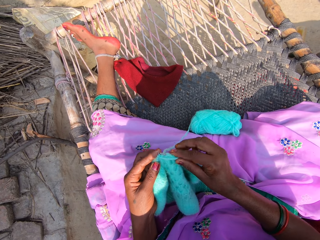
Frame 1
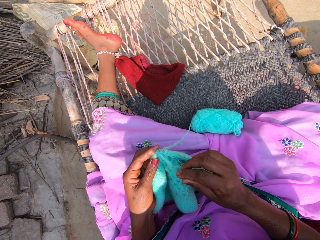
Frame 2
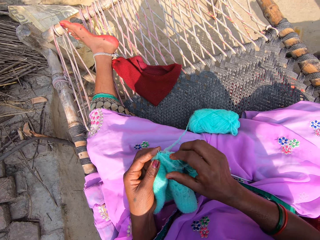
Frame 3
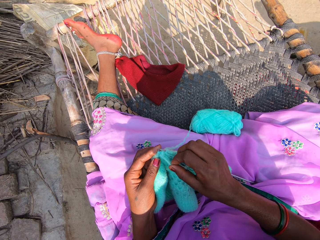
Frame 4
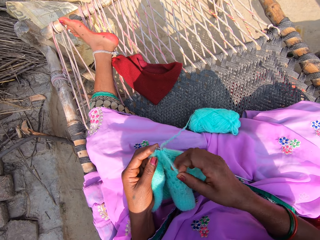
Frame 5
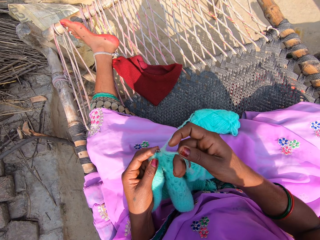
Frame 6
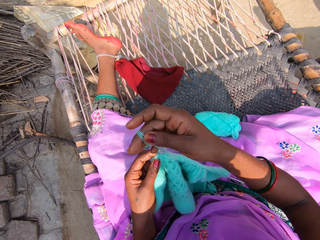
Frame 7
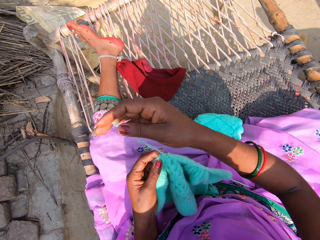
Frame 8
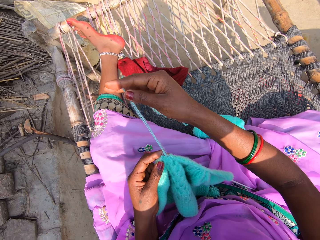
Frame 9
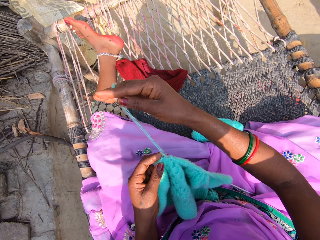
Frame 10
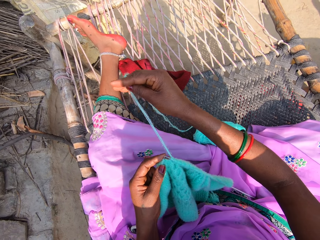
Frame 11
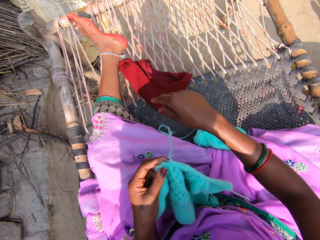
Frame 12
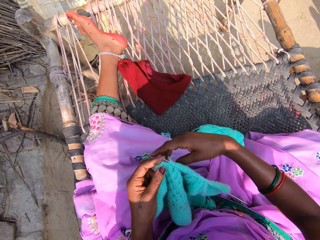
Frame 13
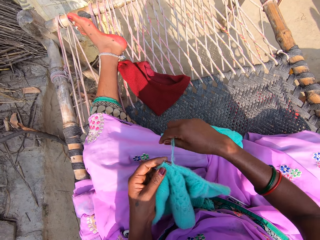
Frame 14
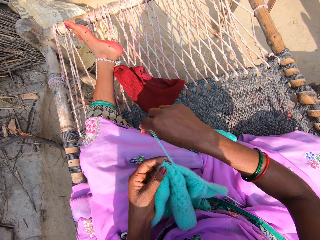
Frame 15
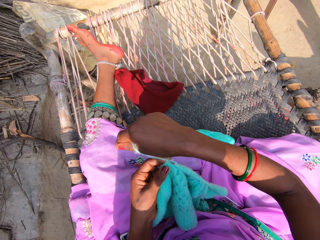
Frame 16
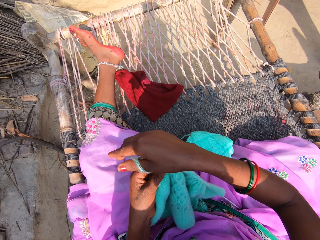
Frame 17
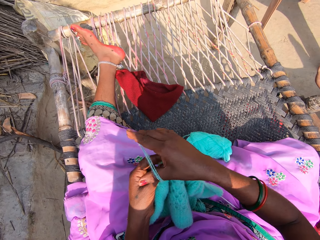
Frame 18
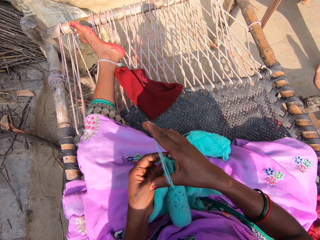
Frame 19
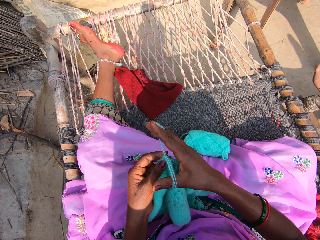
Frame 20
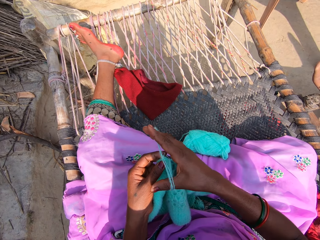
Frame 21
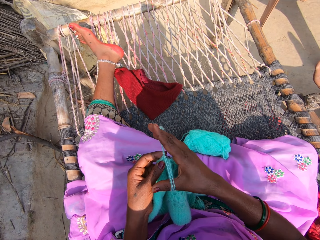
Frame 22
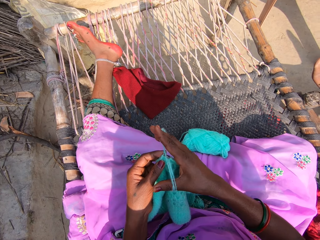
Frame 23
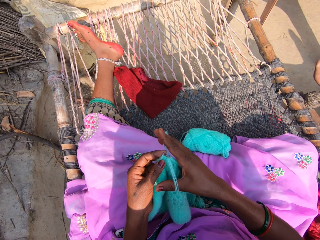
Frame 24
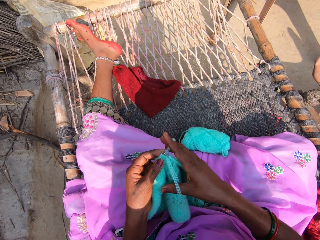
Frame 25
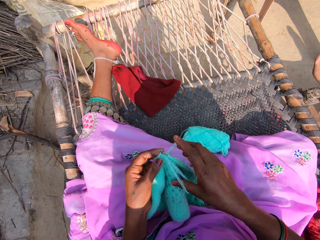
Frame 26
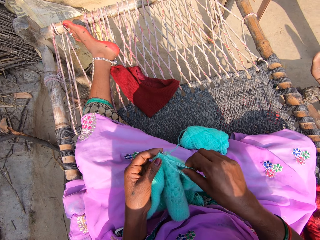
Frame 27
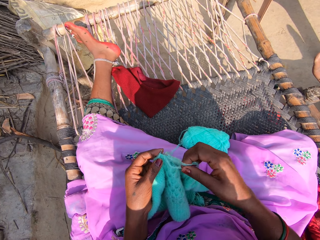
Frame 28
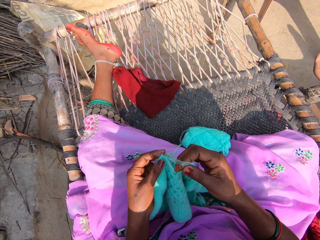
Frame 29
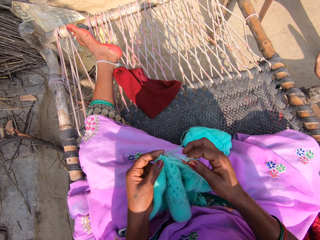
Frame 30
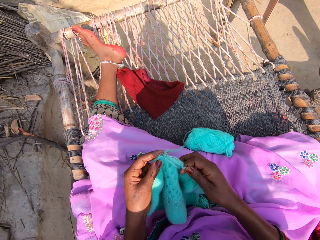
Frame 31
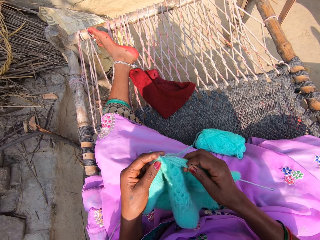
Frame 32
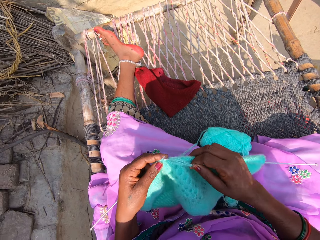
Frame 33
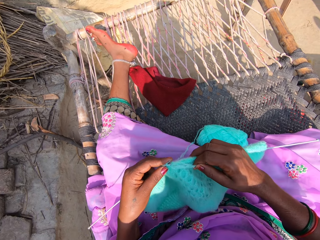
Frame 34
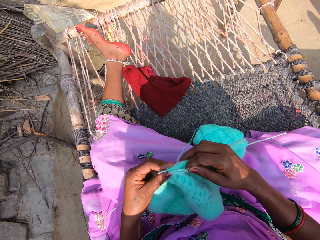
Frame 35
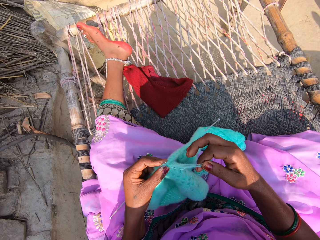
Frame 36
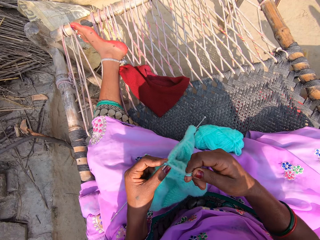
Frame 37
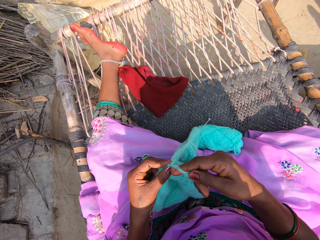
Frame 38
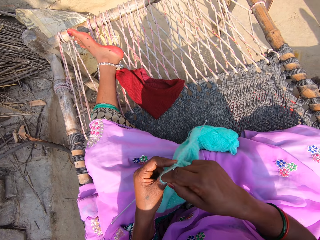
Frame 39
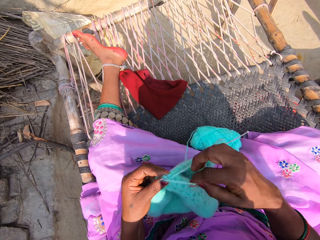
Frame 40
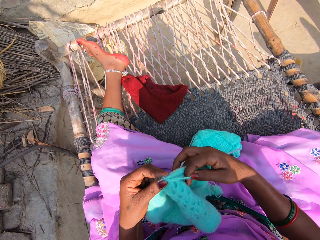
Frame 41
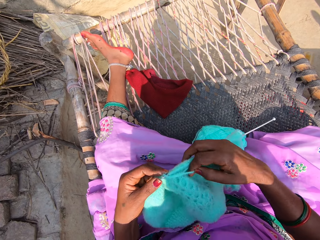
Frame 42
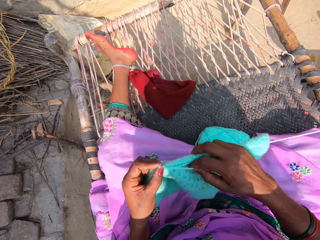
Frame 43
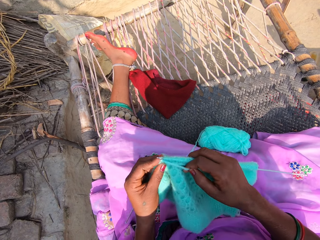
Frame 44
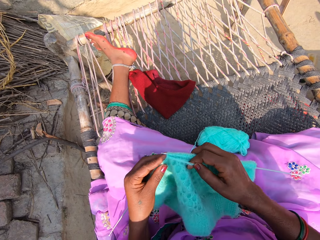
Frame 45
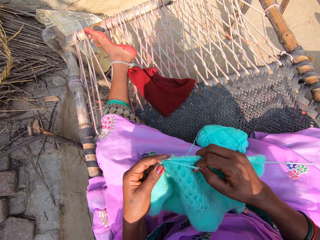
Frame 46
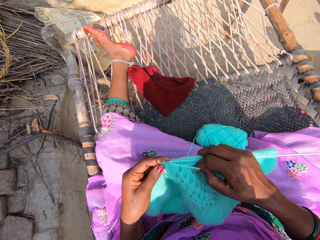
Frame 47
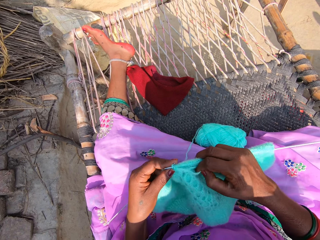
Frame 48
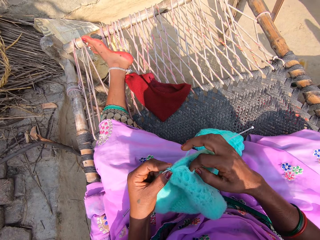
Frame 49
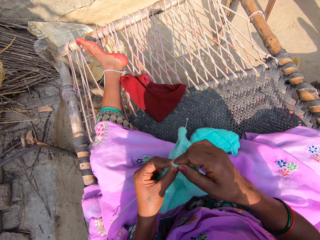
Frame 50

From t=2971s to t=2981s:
The camera wearer arranges a thread on the knitting pin in her right hand. She straightens the knitting thread. She knits the yarn with the knitting pin in her right hand.

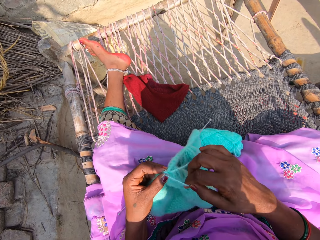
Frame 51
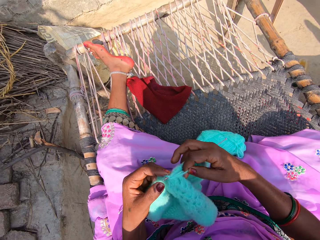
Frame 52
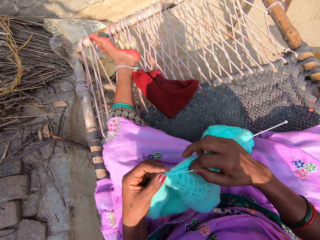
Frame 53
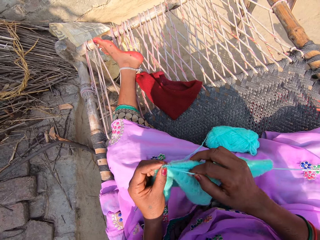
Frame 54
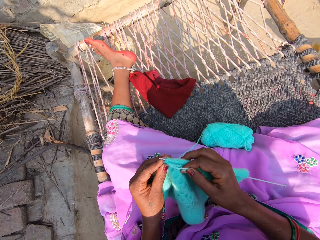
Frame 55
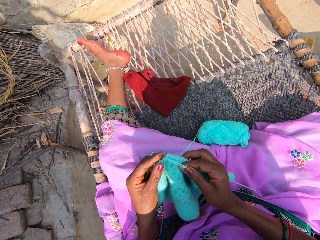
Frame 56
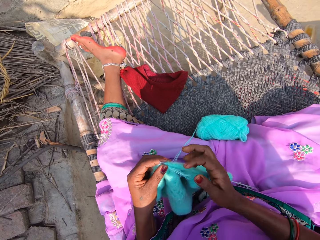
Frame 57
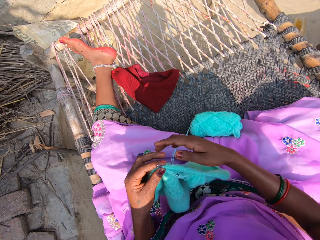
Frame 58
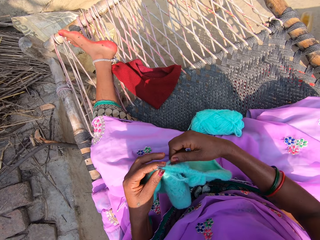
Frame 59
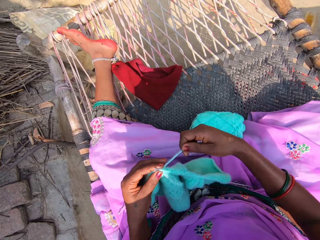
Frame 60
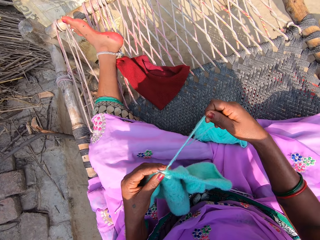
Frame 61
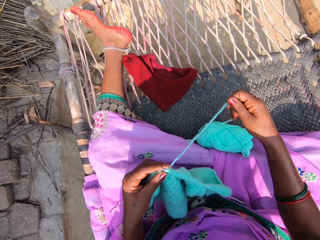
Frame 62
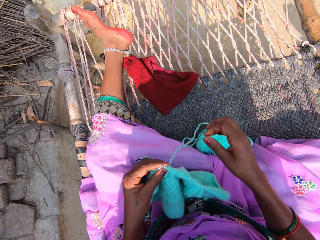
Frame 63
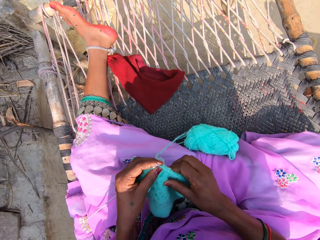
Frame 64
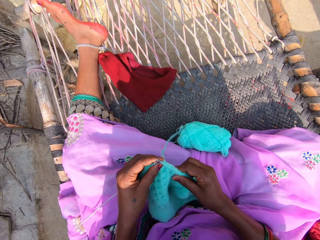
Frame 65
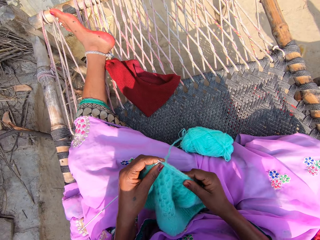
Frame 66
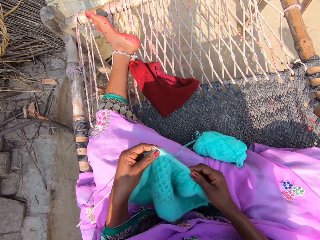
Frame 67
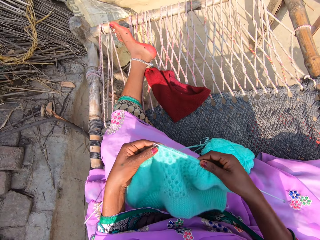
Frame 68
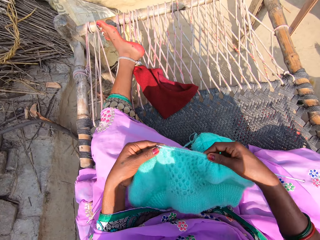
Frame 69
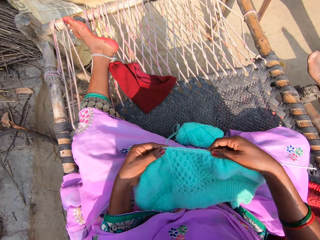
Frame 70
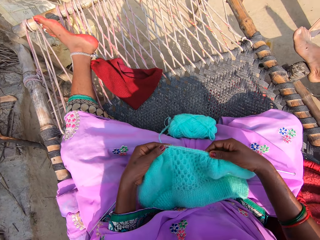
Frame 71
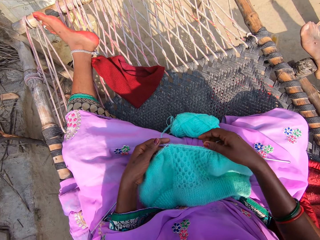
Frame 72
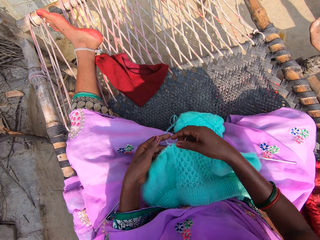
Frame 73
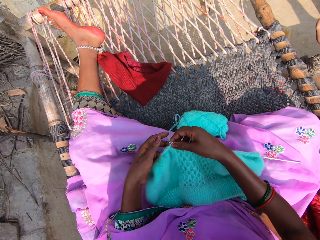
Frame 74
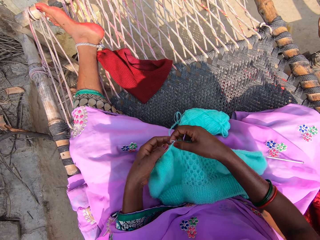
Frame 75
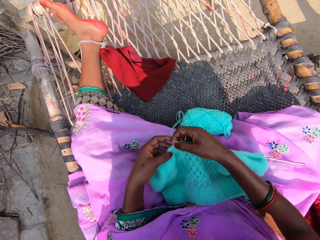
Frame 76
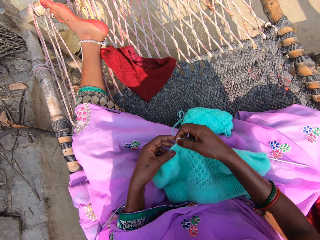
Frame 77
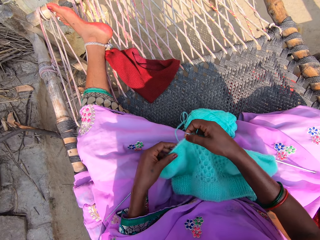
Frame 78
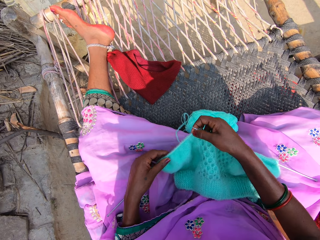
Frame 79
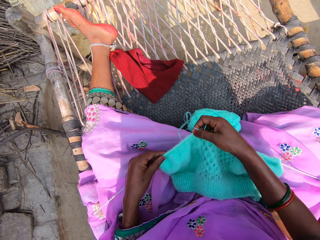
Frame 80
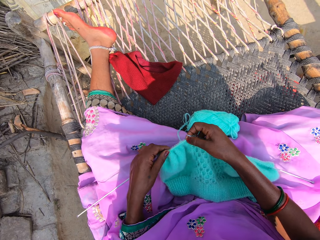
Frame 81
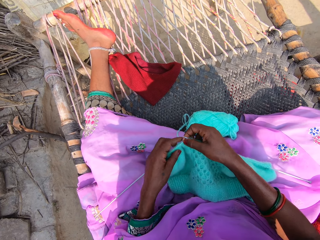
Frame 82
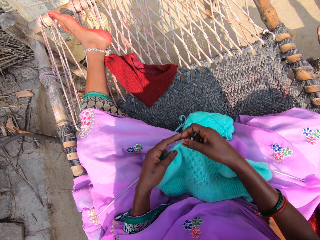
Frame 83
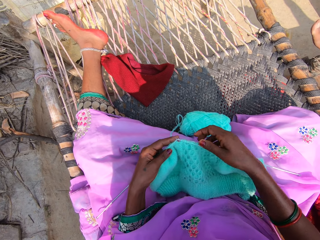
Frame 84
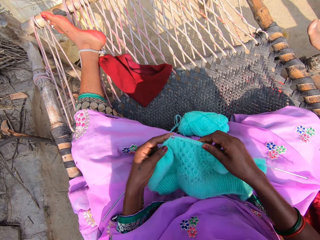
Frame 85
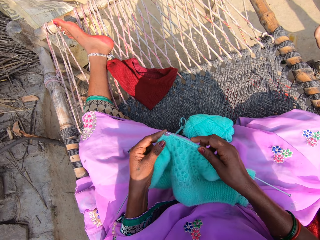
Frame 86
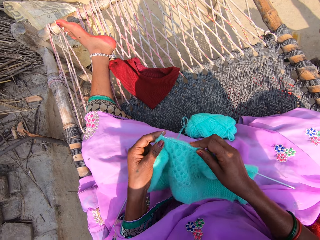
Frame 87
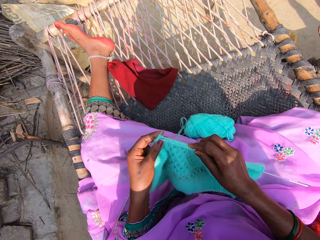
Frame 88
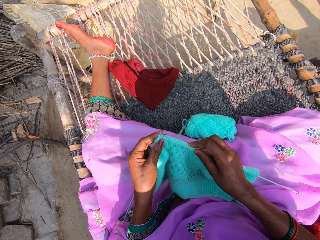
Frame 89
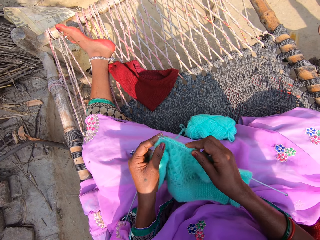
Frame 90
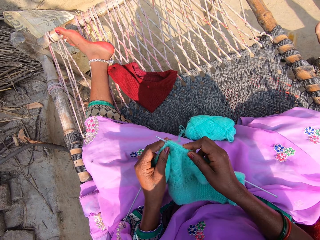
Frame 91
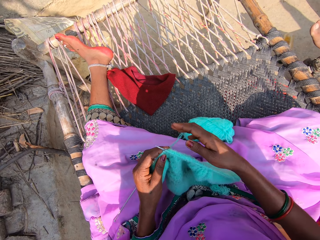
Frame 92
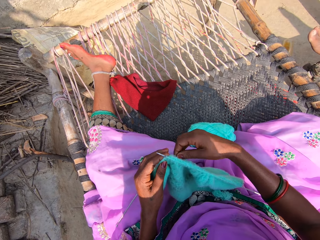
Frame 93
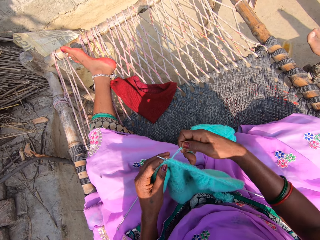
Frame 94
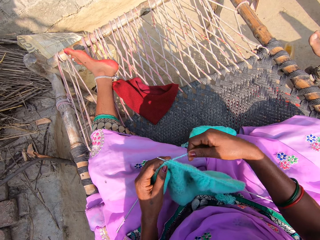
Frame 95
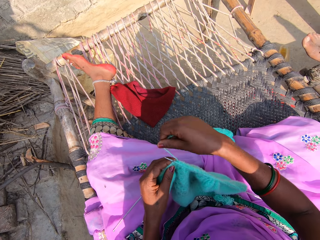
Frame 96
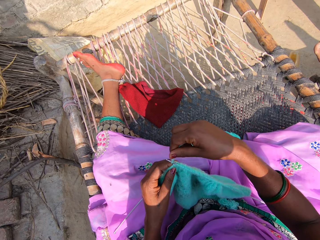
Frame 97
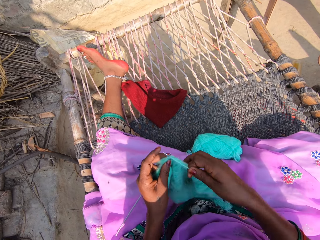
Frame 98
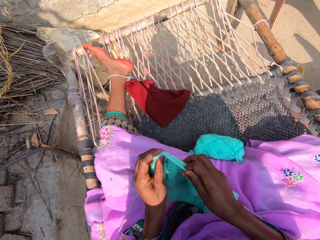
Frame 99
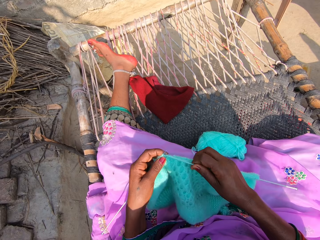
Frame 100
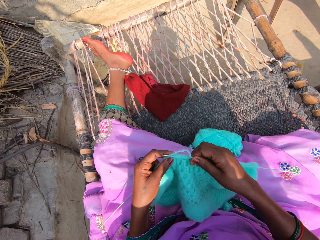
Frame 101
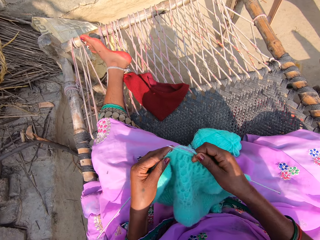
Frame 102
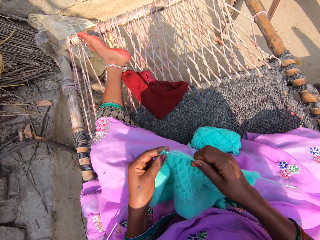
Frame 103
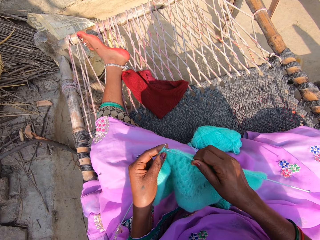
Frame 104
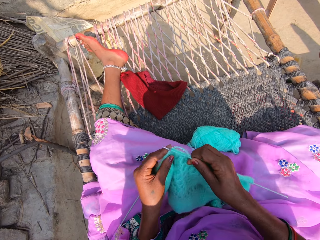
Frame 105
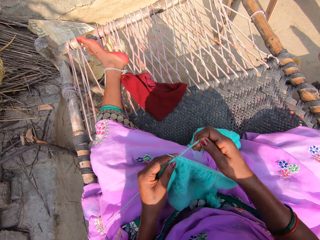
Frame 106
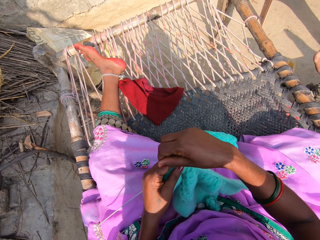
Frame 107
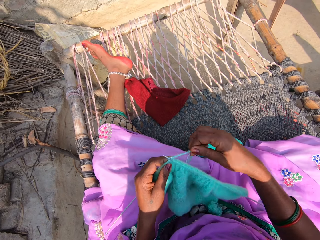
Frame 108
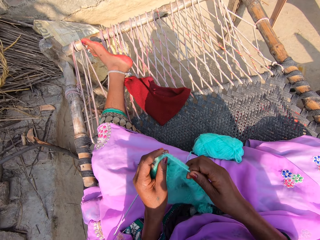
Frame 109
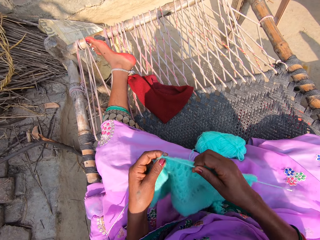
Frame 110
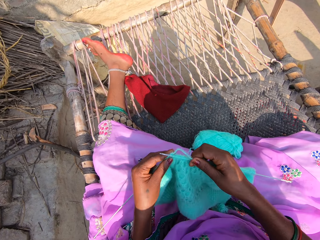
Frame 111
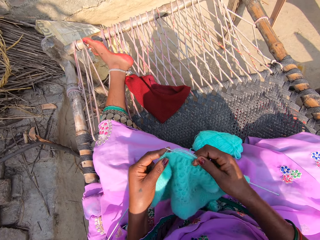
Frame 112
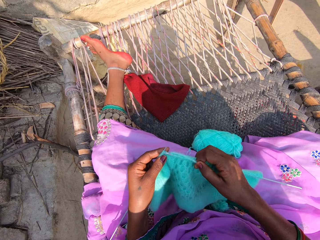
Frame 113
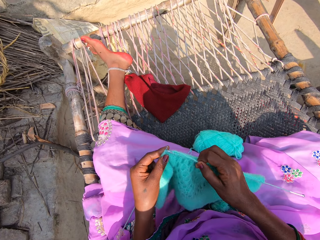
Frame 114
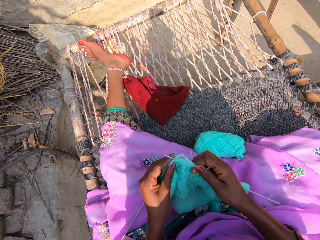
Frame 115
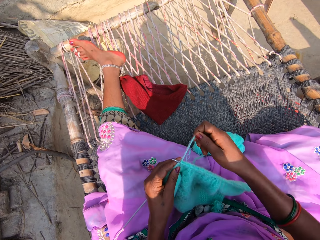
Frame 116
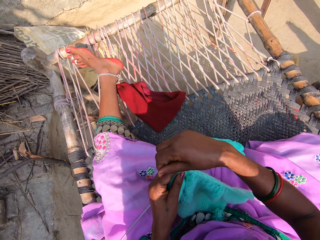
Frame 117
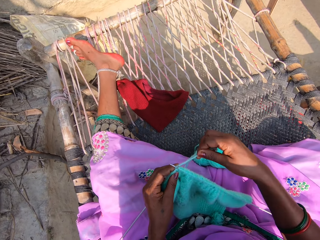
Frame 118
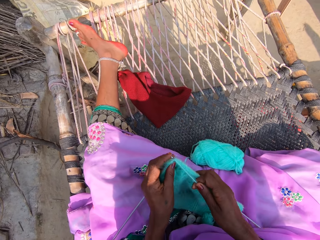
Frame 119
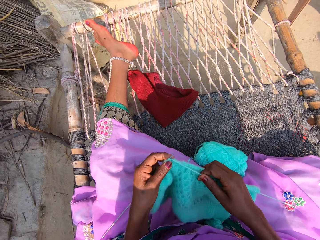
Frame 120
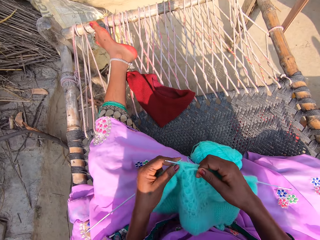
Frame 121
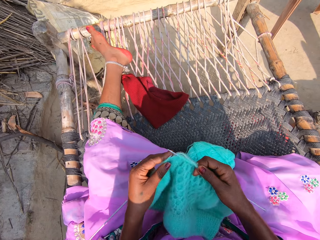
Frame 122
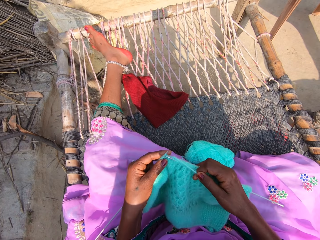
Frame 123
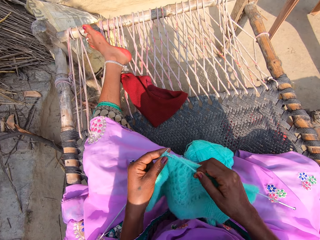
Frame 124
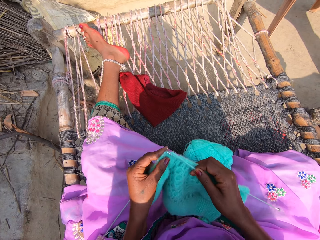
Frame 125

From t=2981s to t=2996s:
The camera wearer straightens the knitting thread. She pulls the thread with her right hand. She checks the fabric. She places the yarn on her lap with both hands. She knits the yarn with the knitting pin in her right hand.
